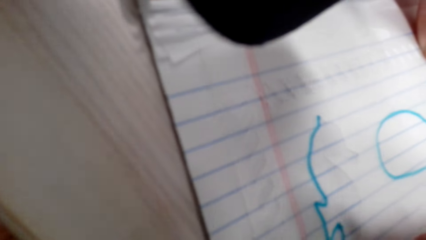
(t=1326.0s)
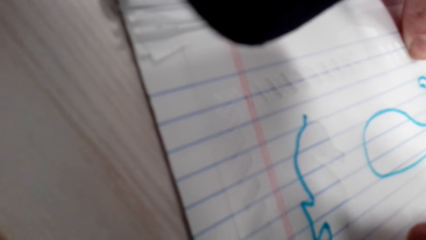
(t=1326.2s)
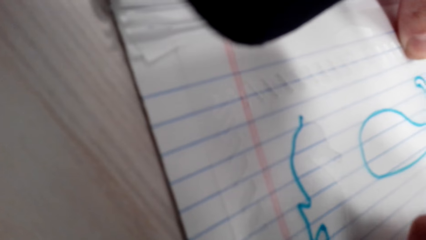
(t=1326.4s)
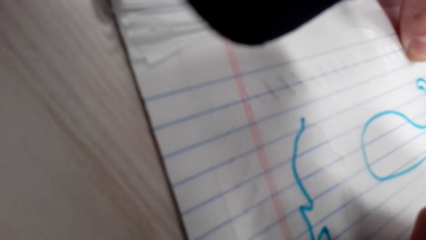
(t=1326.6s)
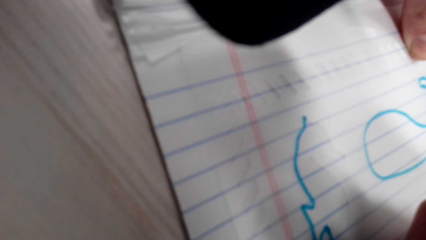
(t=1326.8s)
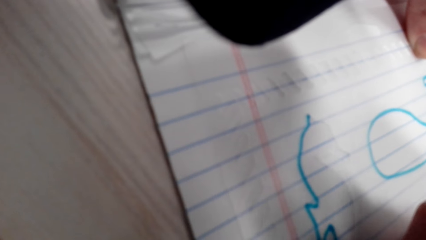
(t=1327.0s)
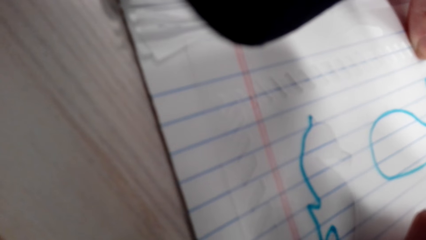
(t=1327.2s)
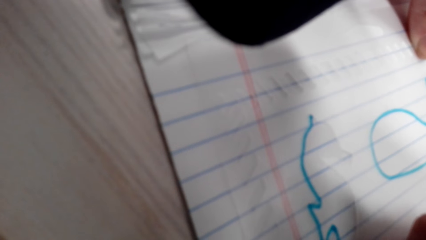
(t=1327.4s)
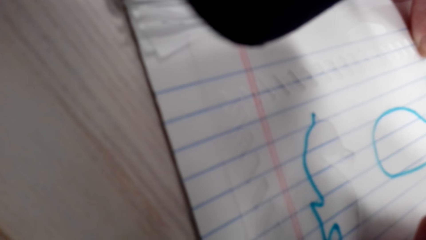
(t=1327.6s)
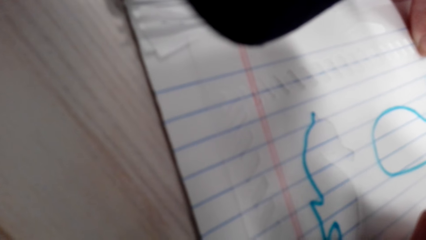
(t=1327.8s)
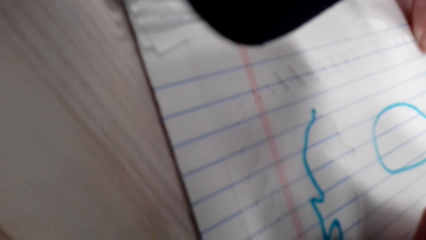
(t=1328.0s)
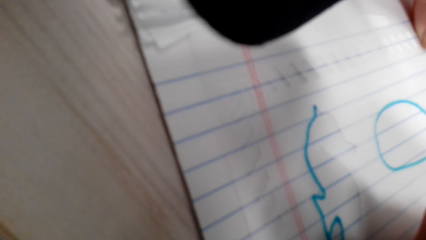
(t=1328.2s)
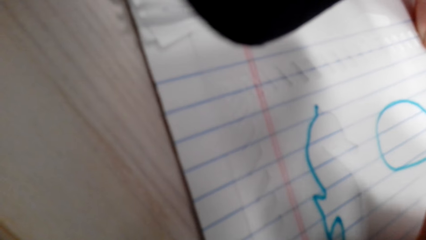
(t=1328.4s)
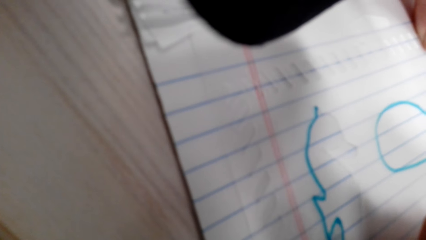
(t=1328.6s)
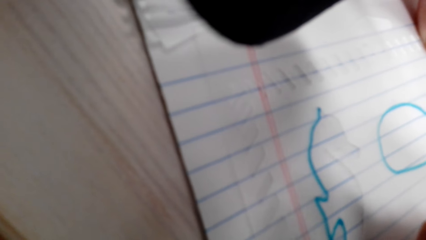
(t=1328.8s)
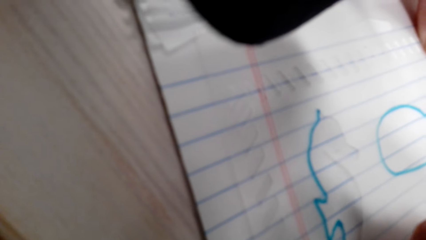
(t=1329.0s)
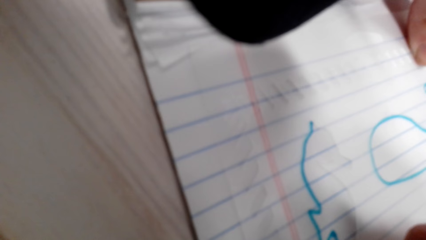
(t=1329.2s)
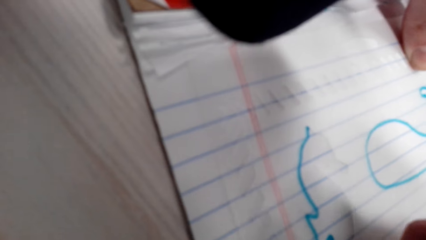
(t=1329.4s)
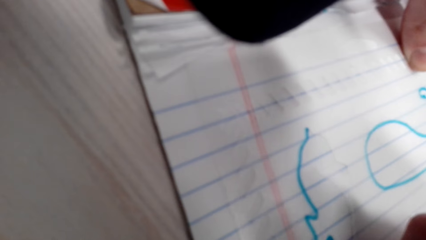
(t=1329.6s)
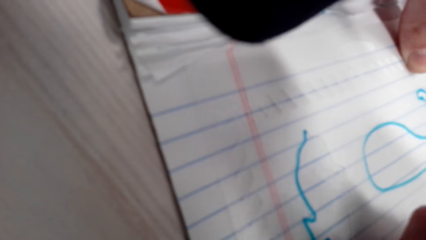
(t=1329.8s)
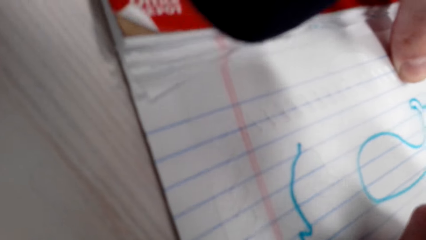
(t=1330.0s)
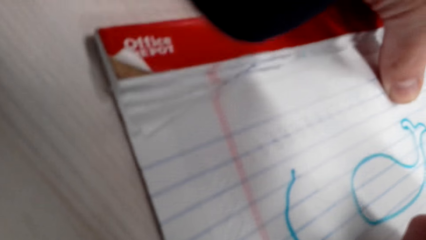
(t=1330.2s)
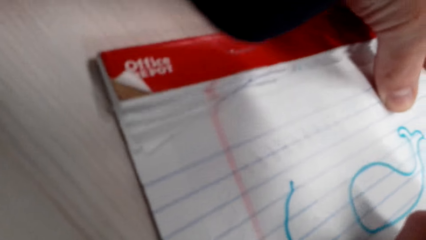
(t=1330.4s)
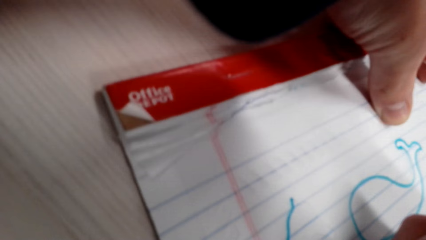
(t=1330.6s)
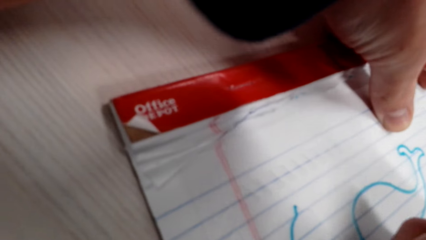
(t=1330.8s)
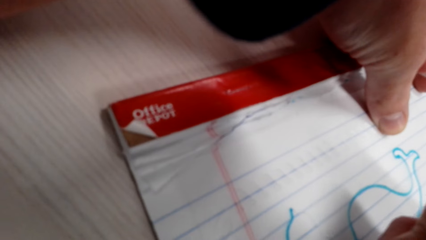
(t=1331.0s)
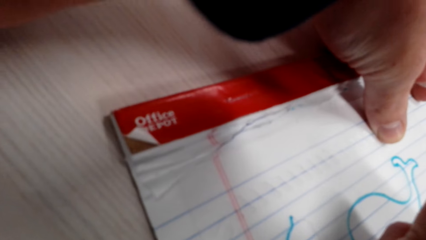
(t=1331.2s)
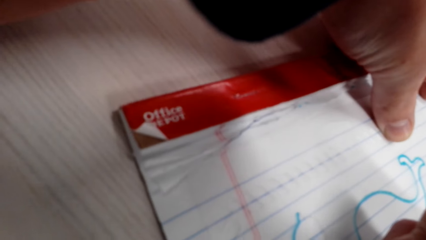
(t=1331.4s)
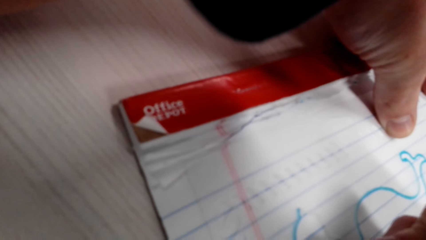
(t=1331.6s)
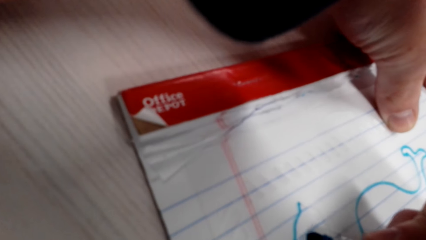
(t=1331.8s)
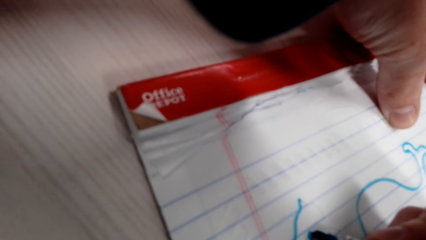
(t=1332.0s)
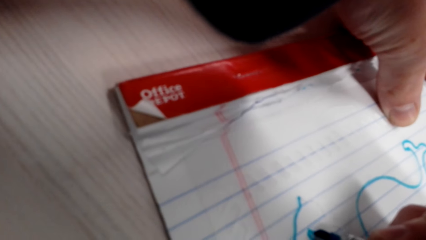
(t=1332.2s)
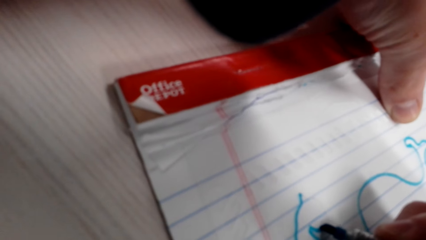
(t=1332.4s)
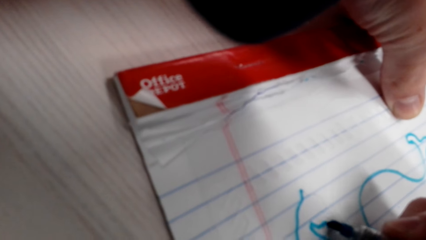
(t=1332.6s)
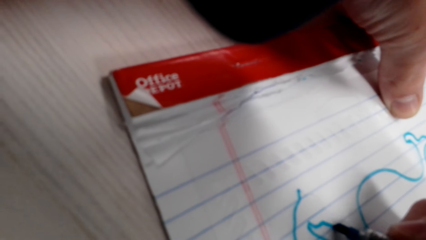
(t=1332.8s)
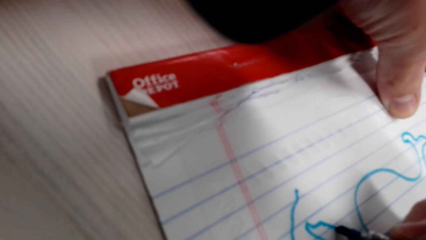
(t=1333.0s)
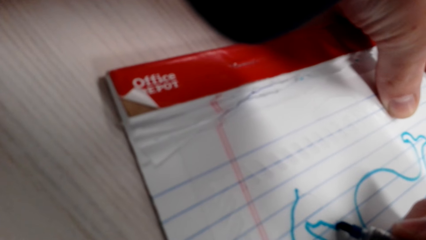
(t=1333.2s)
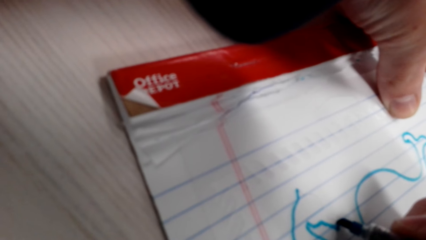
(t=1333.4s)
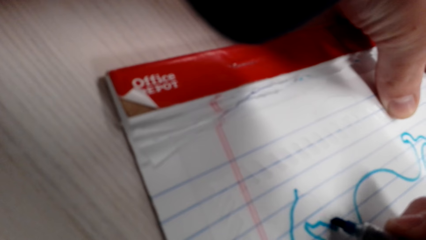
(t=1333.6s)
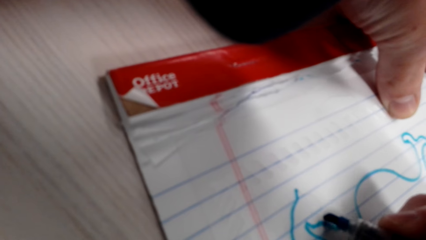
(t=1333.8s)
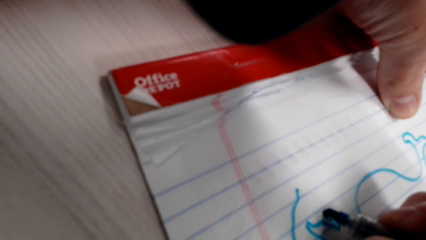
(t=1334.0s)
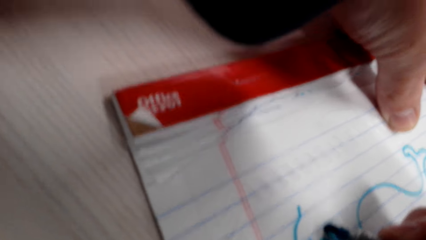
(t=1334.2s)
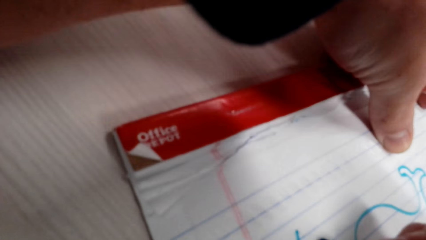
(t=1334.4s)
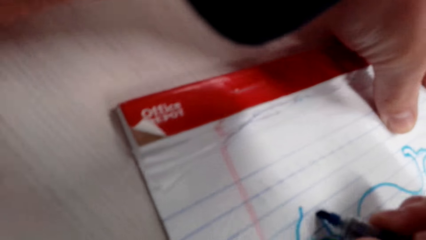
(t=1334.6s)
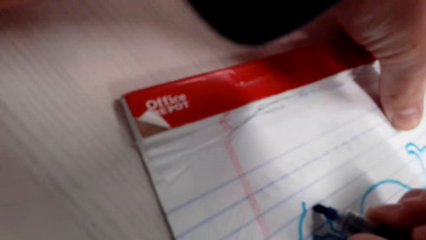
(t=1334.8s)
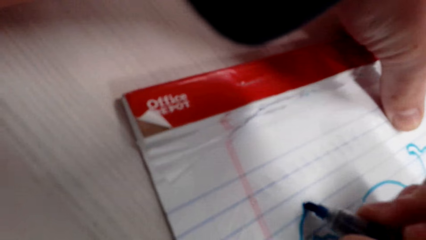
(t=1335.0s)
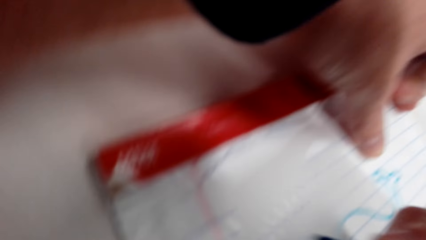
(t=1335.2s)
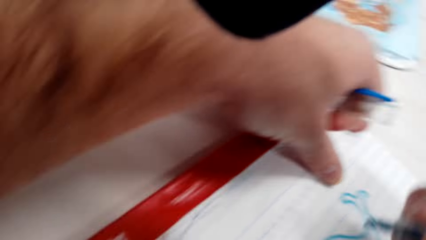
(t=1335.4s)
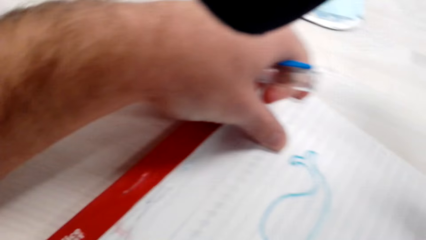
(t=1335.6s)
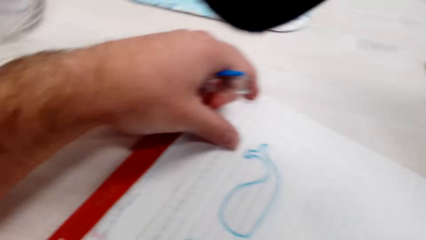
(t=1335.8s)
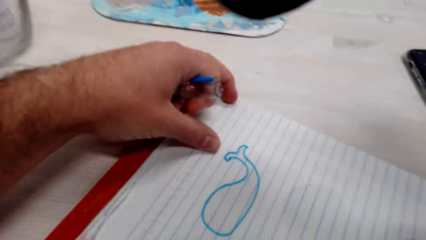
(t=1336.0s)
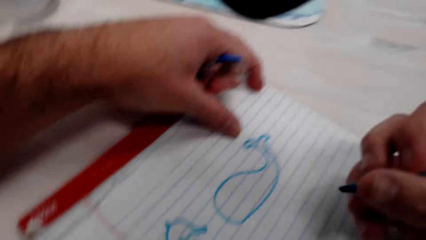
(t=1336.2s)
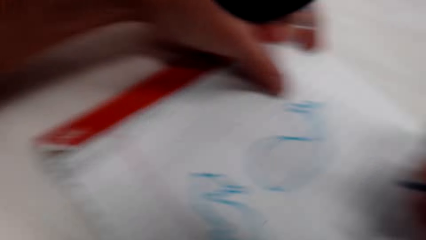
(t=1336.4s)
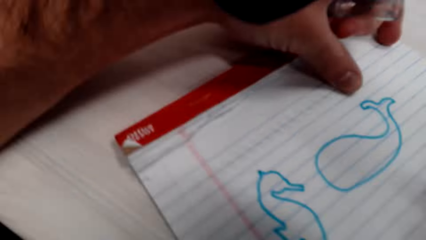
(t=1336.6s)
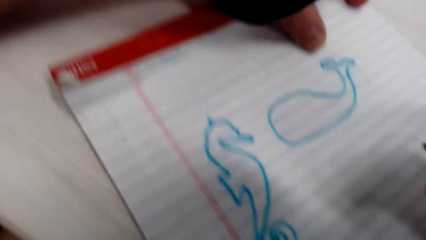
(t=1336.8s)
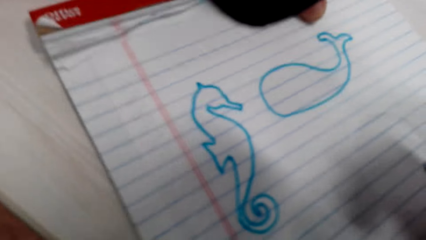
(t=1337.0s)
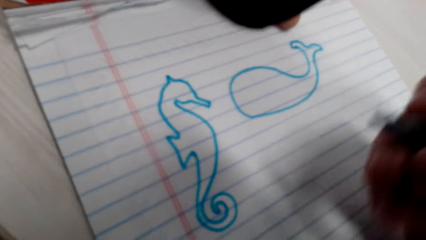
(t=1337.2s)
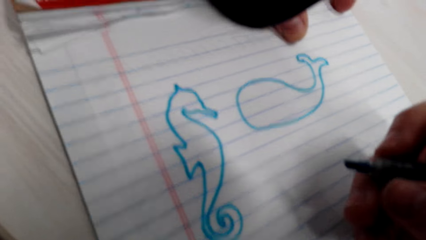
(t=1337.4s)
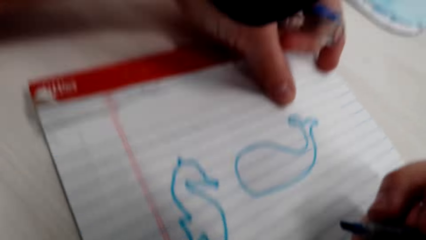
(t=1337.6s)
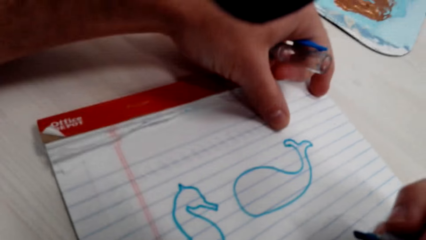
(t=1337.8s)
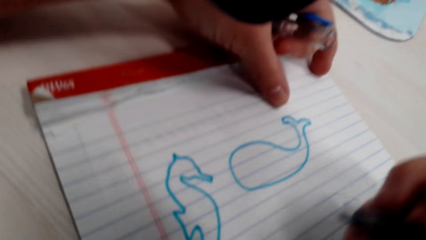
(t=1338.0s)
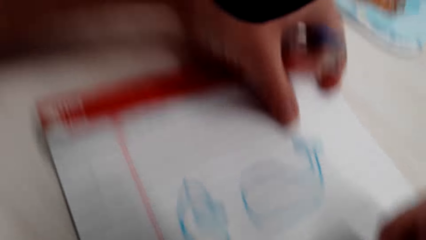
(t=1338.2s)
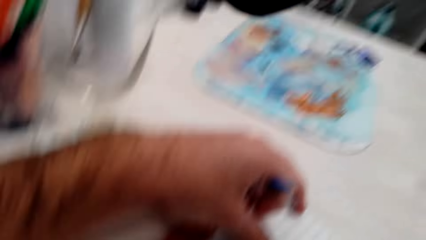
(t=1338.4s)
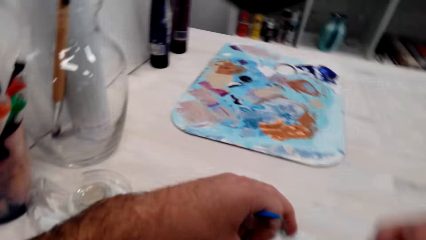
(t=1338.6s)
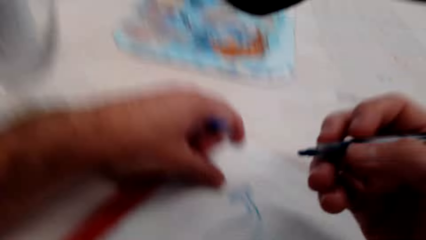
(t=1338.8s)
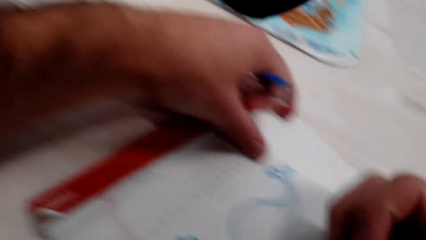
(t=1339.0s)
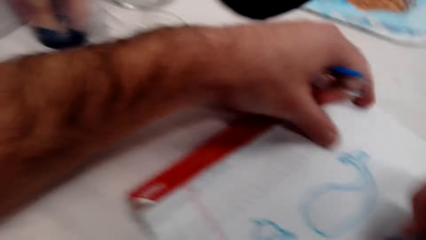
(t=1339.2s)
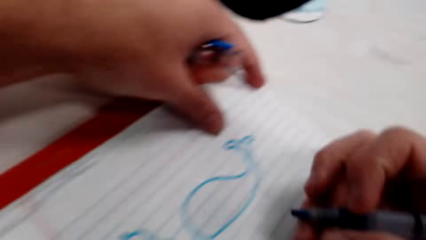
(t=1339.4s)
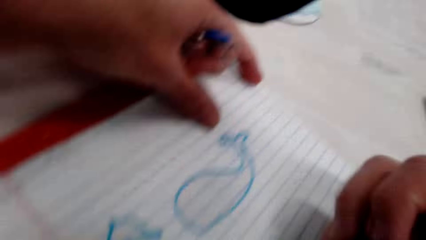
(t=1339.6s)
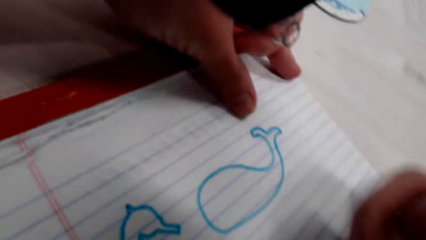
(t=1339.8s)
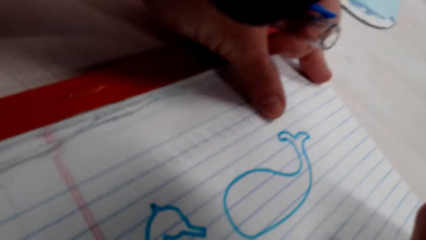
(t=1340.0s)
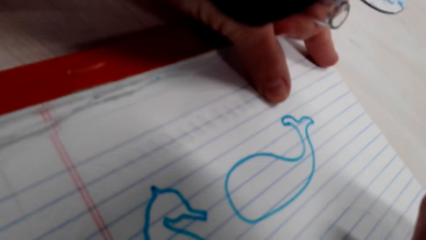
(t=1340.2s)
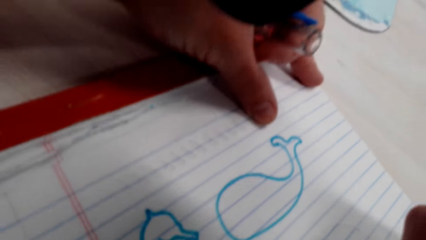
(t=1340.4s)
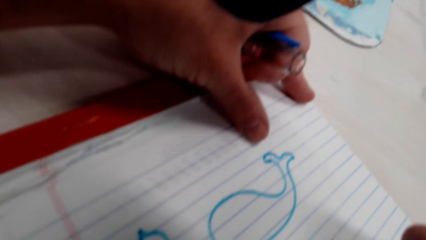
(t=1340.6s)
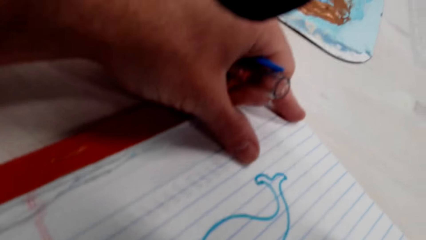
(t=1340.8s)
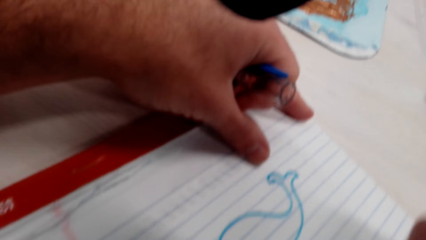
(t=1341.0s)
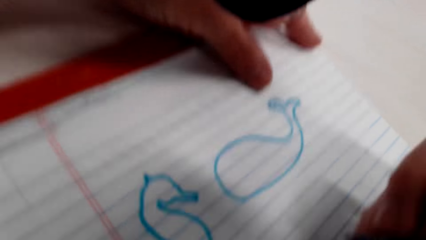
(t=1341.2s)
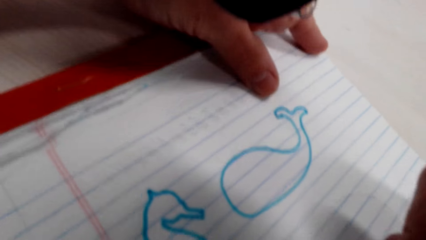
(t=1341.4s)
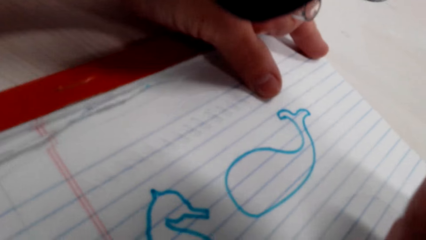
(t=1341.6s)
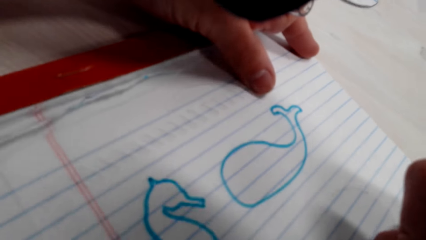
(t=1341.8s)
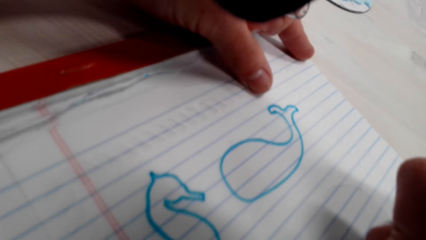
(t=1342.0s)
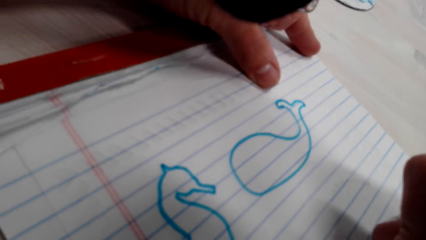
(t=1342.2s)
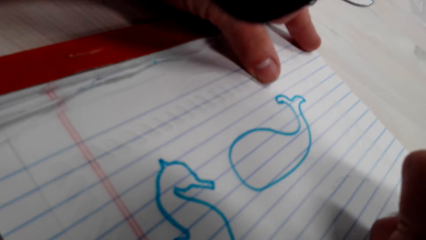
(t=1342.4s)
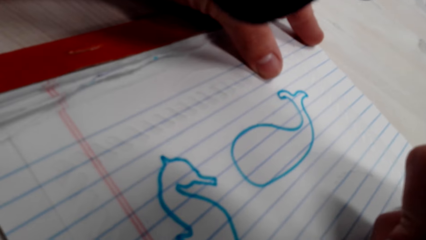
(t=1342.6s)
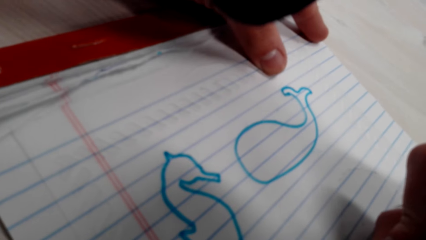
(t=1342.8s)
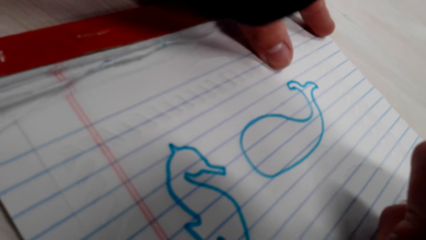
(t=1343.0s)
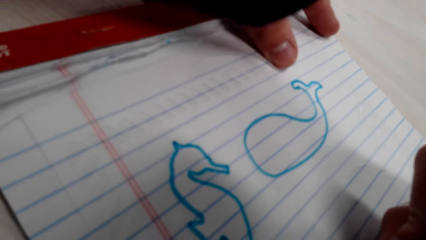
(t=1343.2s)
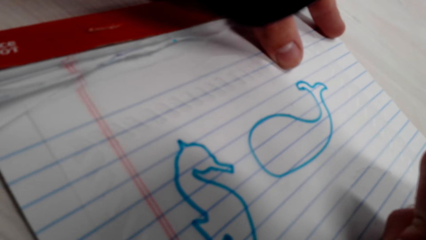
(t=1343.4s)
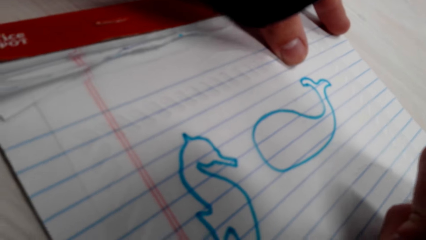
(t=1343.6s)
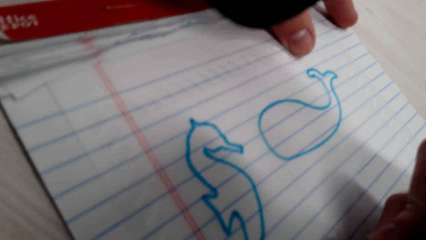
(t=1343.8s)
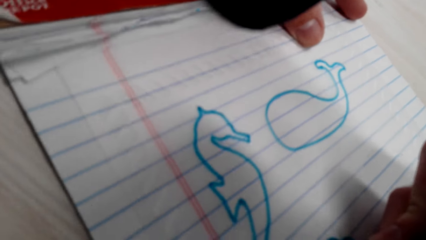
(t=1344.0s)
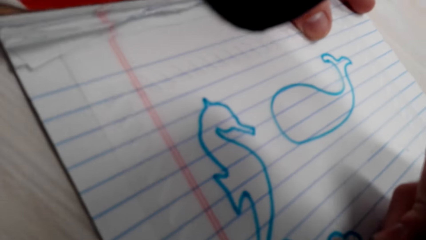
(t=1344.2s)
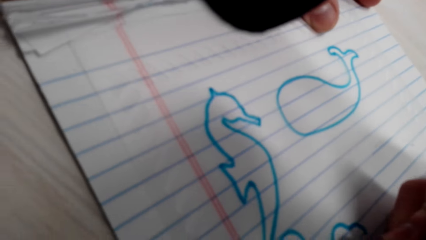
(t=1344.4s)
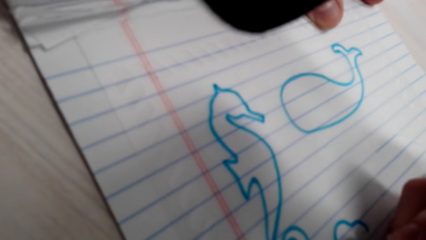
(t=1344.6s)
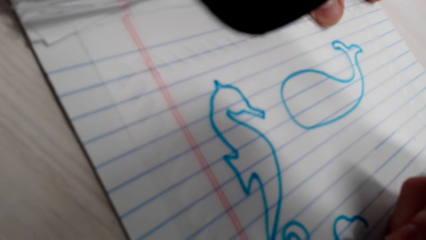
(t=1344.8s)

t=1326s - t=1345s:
The camera wearer looks around the room. They draw on the book.
